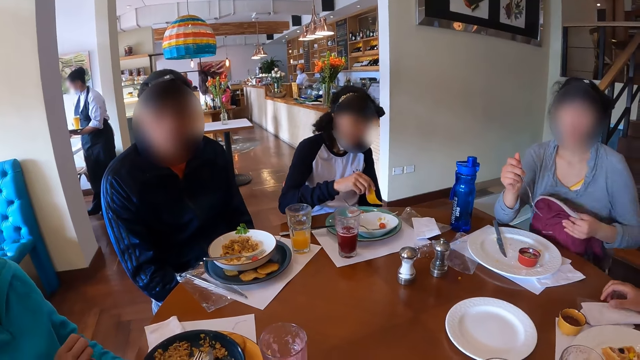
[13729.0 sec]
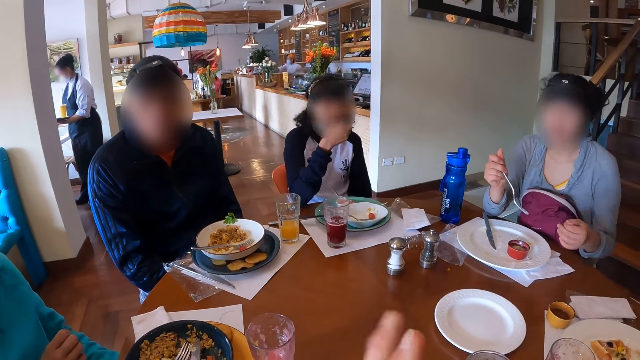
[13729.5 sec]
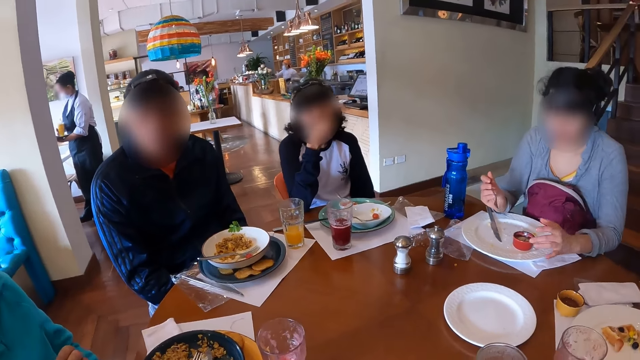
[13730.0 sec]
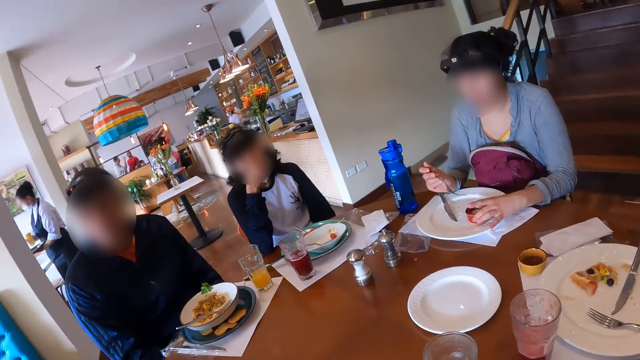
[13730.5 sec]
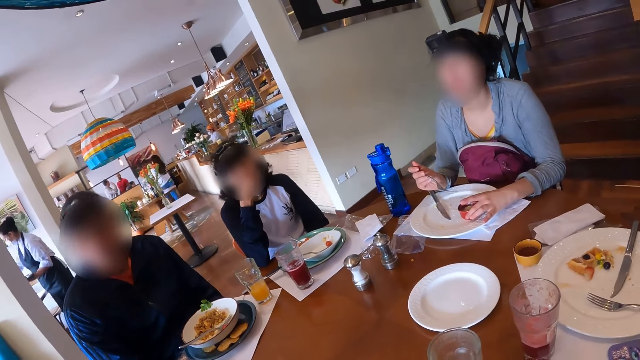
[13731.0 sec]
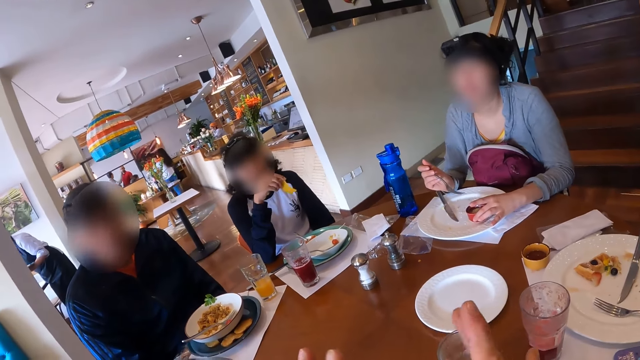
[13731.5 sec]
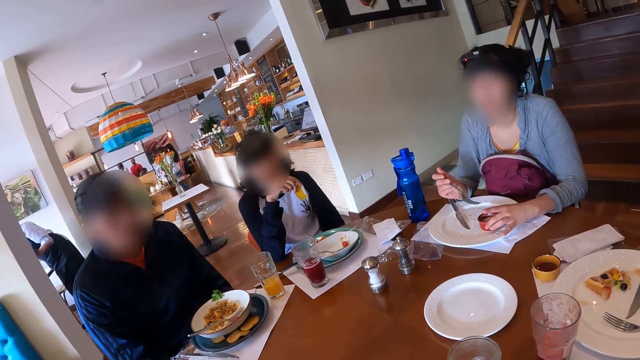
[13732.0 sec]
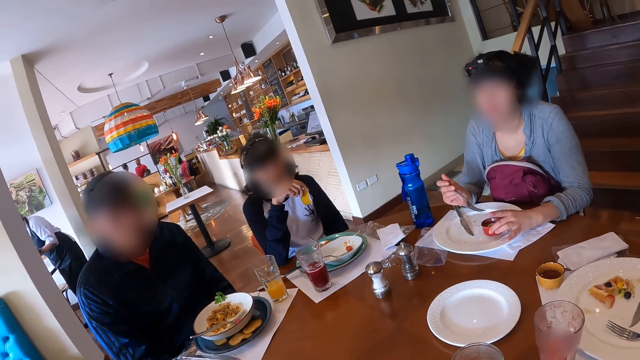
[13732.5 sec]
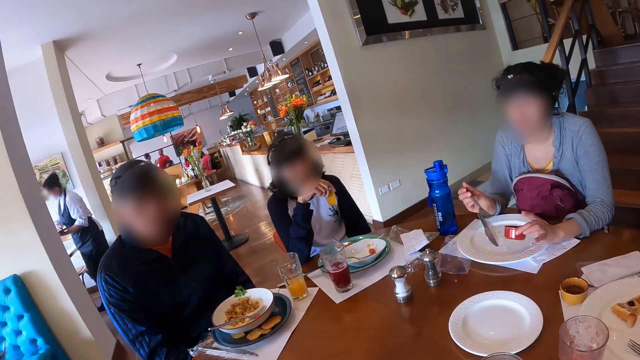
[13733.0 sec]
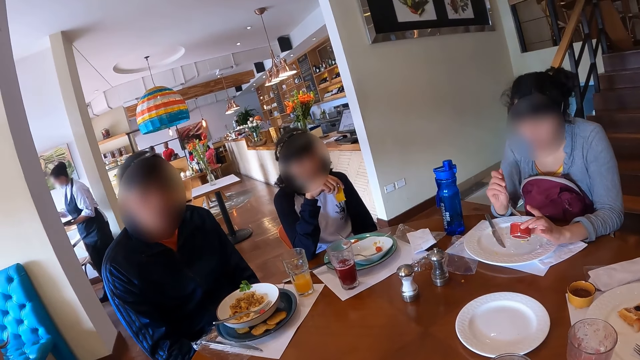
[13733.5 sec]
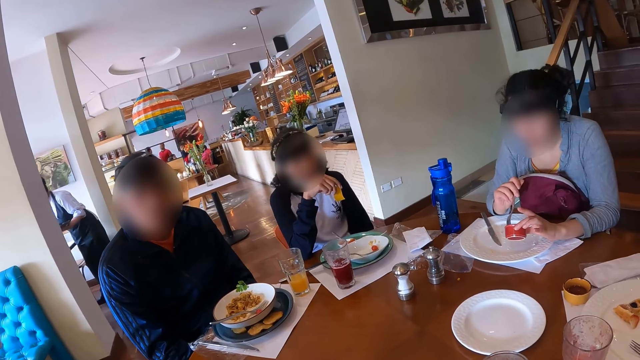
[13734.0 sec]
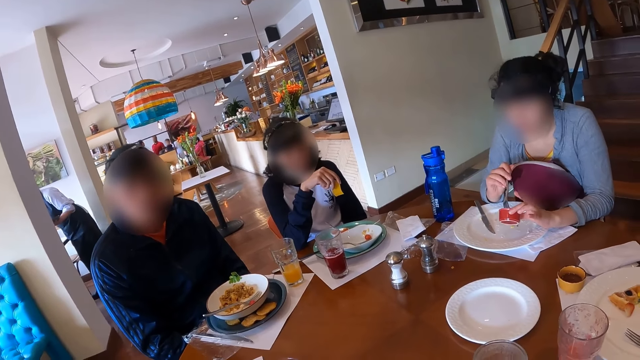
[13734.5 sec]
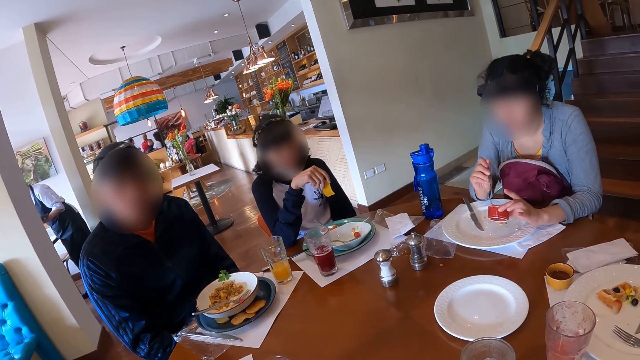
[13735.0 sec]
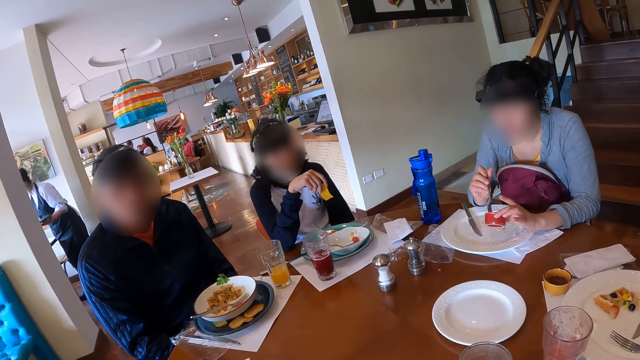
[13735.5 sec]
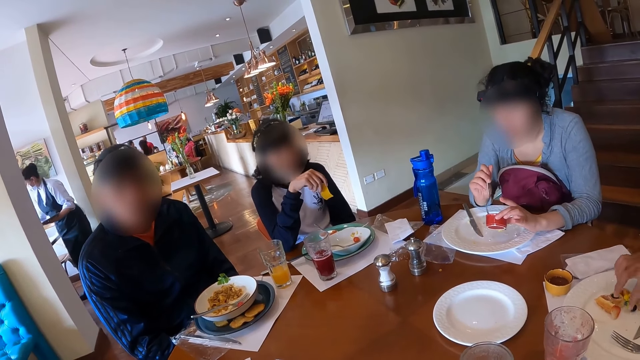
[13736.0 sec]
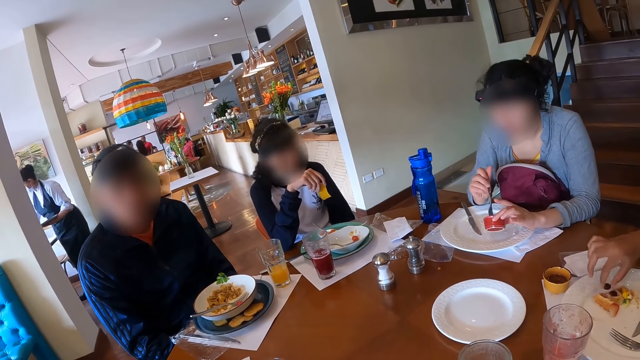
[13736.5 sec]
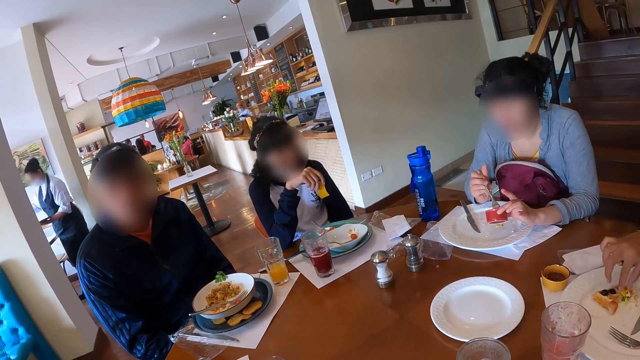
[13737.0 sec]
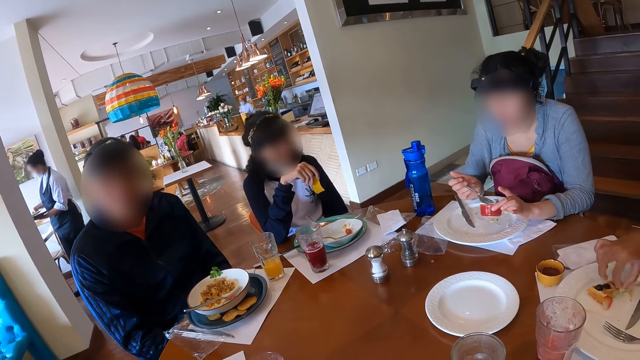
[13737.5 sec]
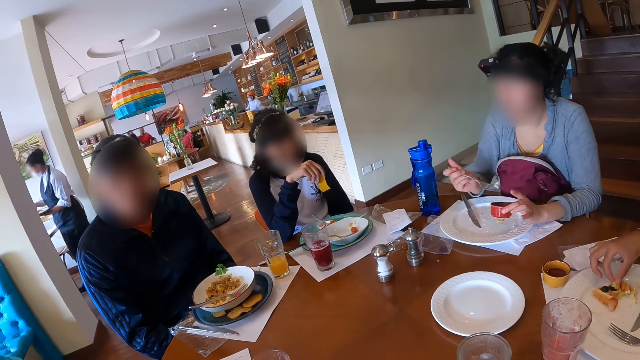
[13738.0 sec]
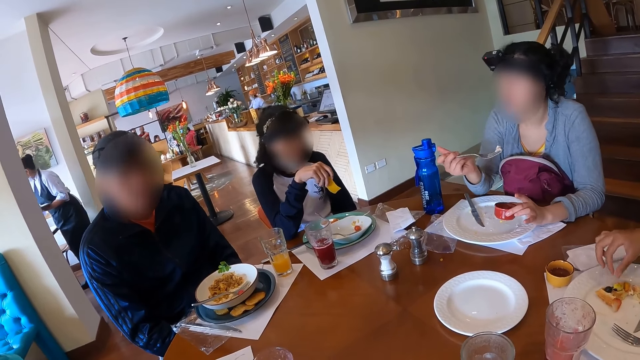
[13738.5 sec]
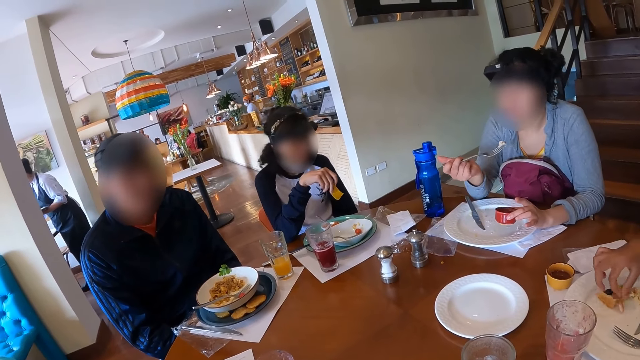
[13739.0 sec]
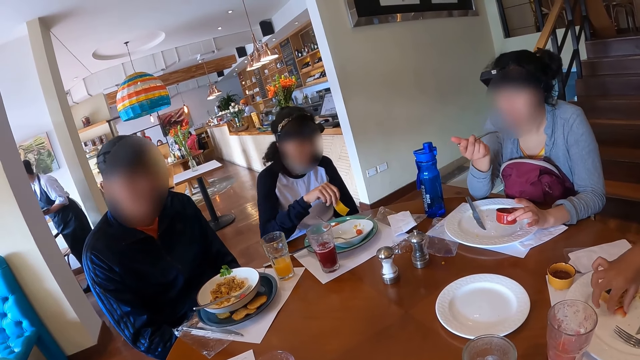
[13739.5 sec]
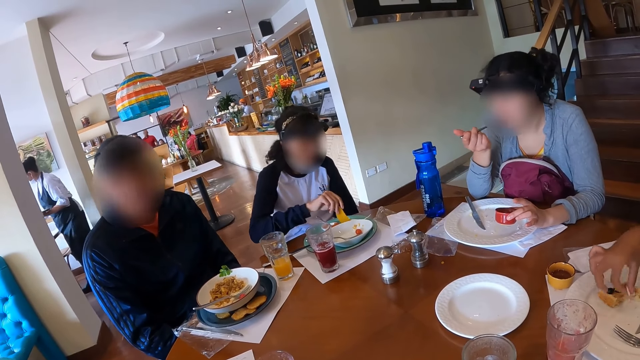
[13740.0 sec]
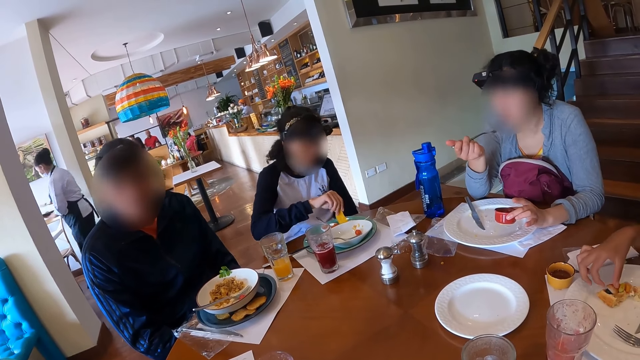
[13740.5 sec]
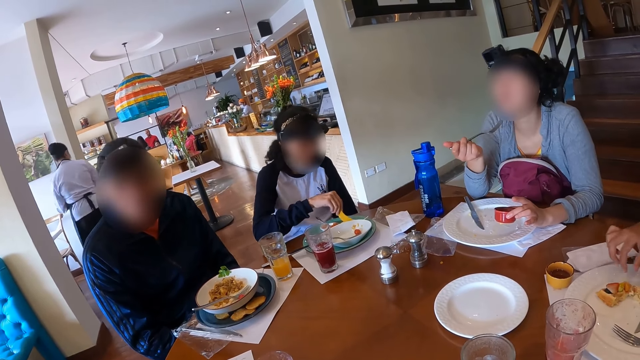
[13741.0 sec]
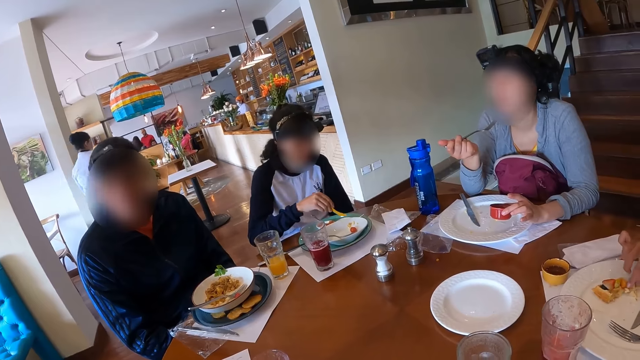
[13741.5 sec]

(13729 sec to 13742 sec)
A woman removes the piece of chip in her right hand from the plate on the table and eats the piece of chip in her right hand. Another woman carries the red plate from the table with her left hand and eats from the red plate in her left hand with the fork in her right hand. She scoops the food in the plate. A third woman picks up a piece of cake from the plate with her right hand and drops the piece of cake in her right hand on the cake in the plate. She picks up a piece of cake from the plate with her right hand and drops the piece of cake in her right hand on the cake in the plate. She picks up a piece of cake from the plate with her right hand. The second woman eats the food in the plate. The first woman dips the piece of chip in her right hand into the plate on the table. The camera wearer sits on the chair in the restaurant. The third woman drops the piece of cake in her right hand on the cake in the plate.

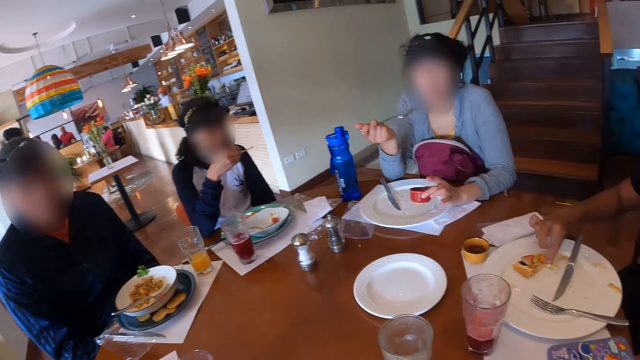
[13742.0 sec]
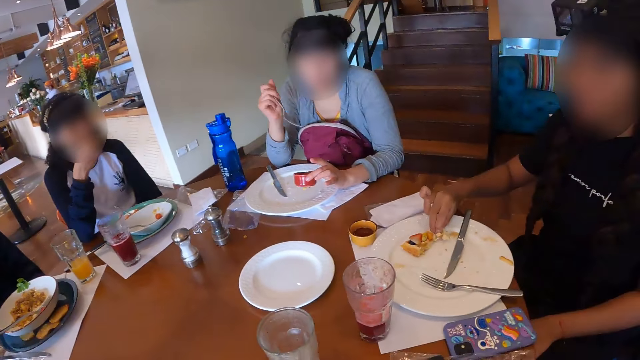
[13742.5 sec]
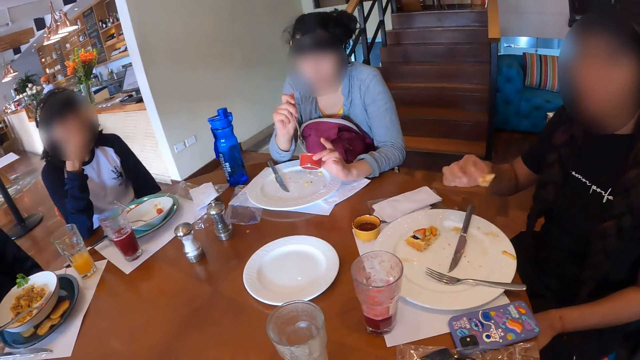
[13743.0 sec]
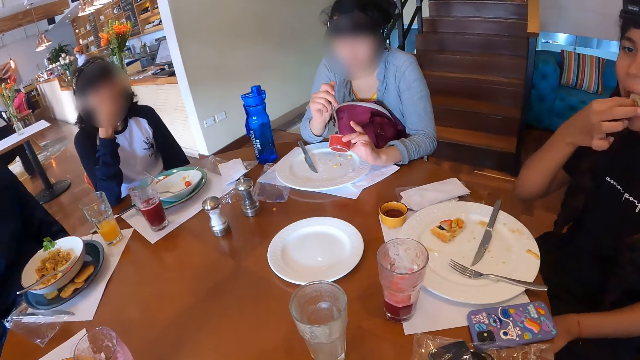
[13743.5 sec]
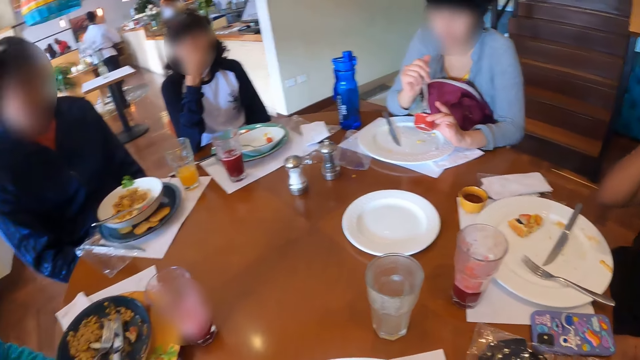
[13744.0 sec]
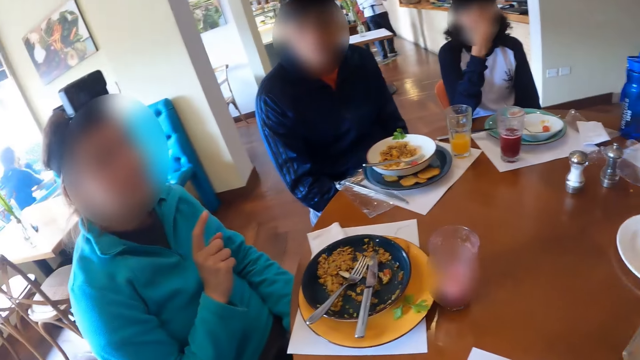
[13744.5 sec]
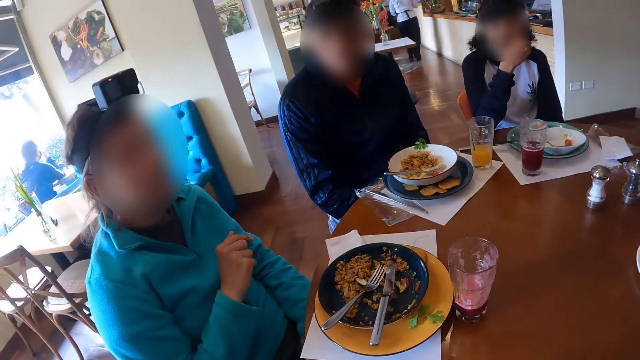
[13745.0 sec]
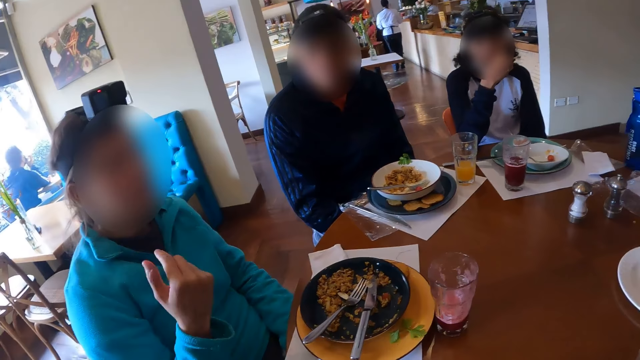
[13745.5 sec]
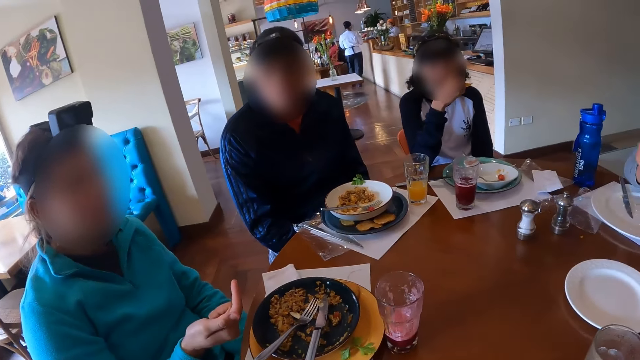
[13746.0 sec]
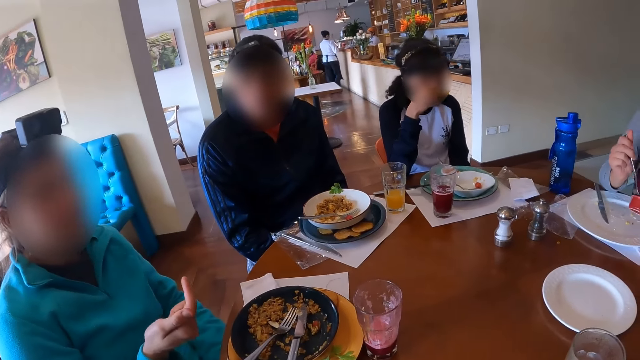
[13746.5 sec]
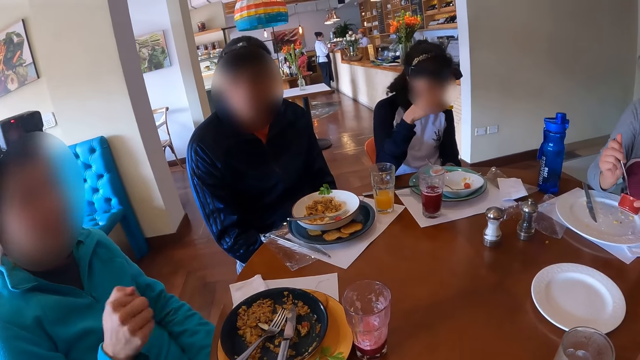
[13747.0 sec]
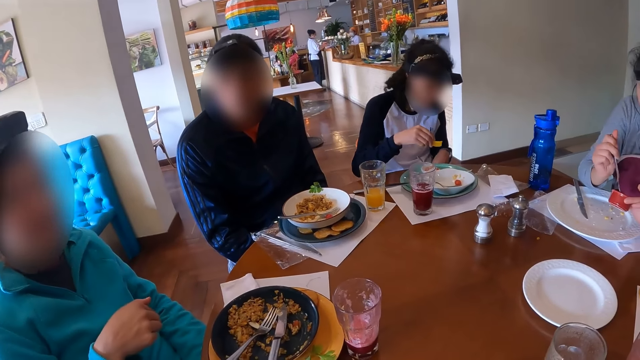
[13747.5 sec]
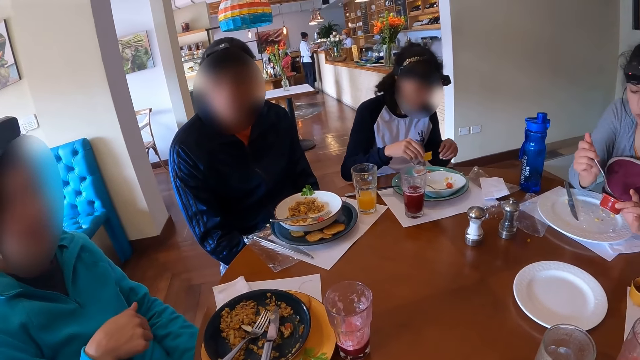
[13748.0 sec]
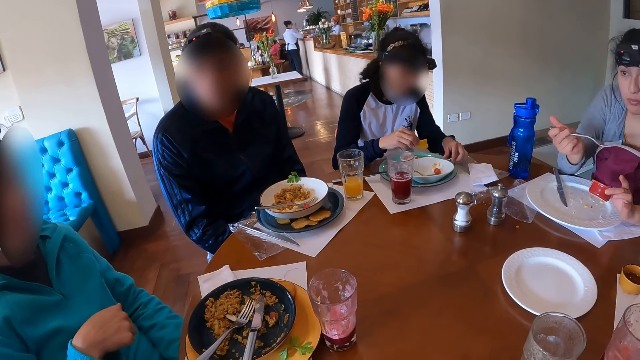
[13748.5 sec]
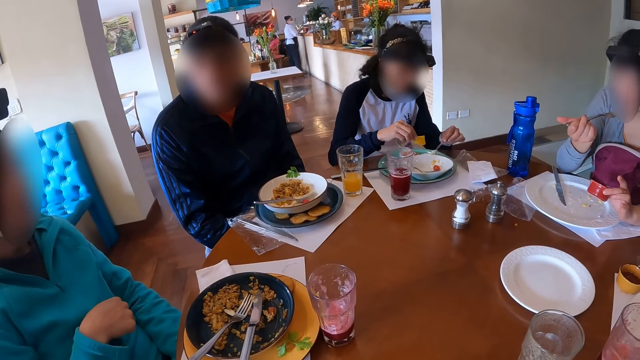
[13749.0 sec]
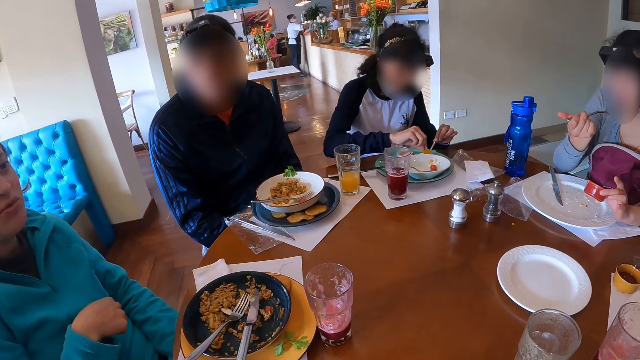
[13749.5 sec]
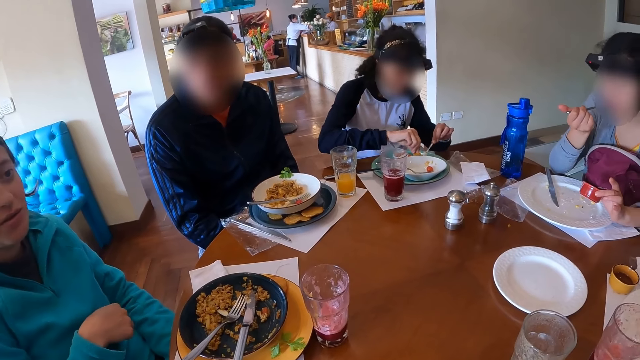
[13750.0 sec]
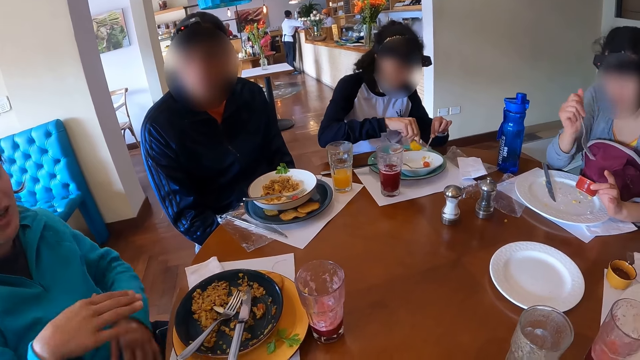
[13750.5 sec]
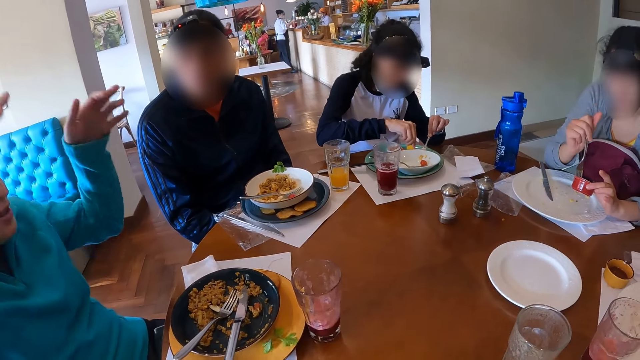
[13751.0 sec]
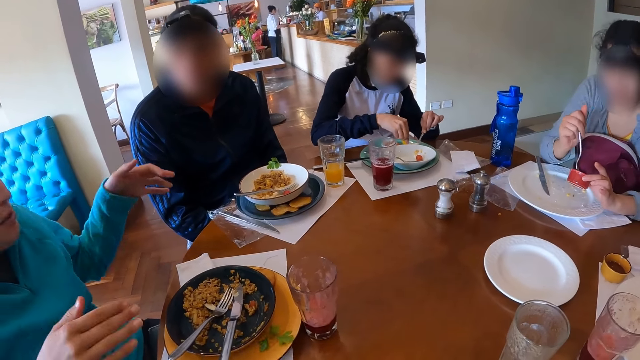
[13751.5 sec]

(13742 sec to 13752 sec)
A woman removes the piece of chip in her right hand from the plate on the table. Another woman picks up a piece of cake from the plate with her right hand. The first woman eats the piece of chip in her right hand. The second woman eats the piece of cake in her right hand. A third woman points her right hand at the second woman. The third woman gestures with her right hand. The first woman picks up a spoon from the plate on the table with her left hand and dips the piece of chip in her right hand into the plate on the table. The third woman gestures with both hands.
